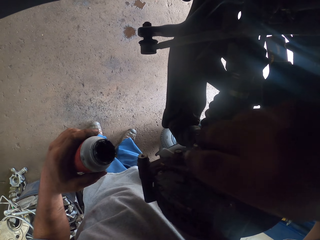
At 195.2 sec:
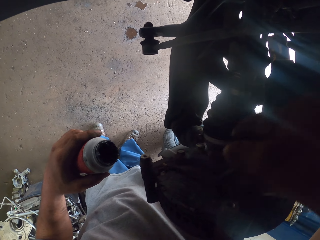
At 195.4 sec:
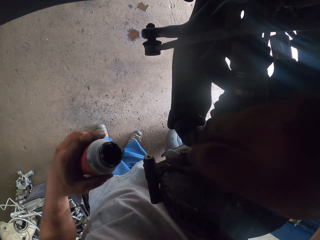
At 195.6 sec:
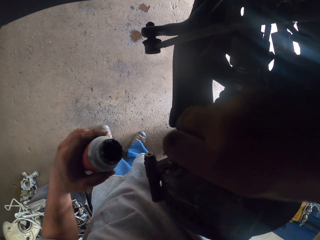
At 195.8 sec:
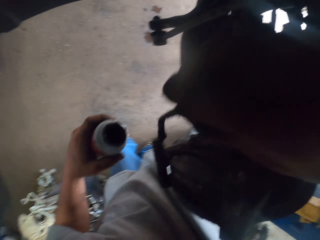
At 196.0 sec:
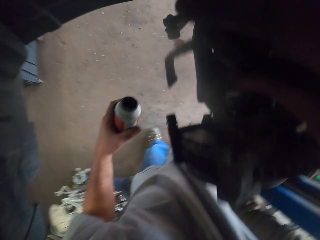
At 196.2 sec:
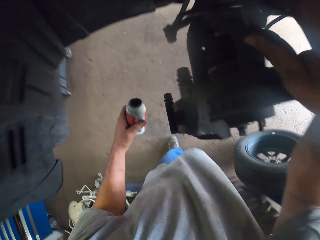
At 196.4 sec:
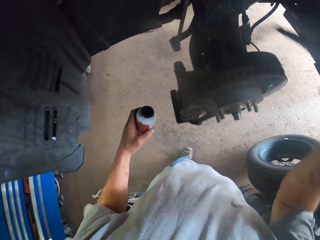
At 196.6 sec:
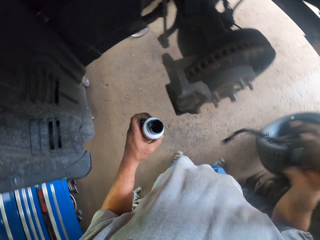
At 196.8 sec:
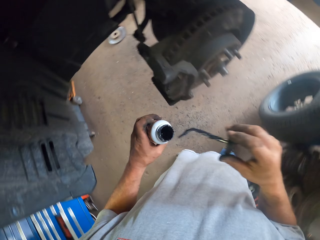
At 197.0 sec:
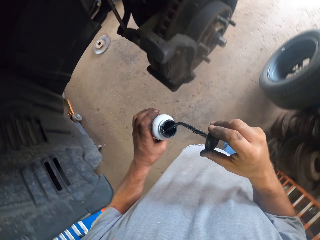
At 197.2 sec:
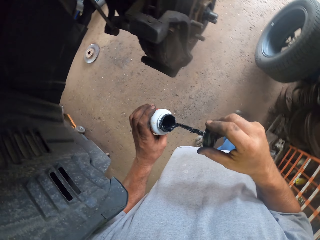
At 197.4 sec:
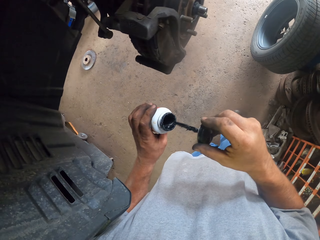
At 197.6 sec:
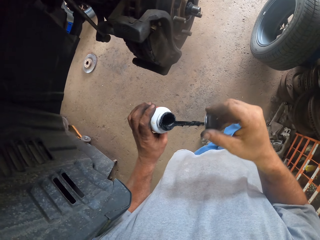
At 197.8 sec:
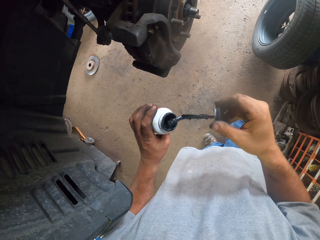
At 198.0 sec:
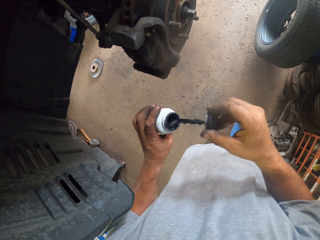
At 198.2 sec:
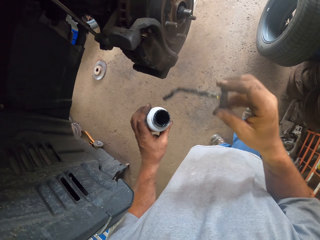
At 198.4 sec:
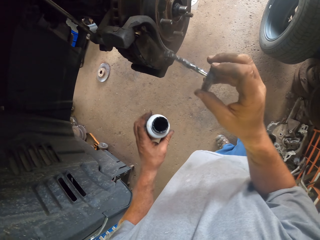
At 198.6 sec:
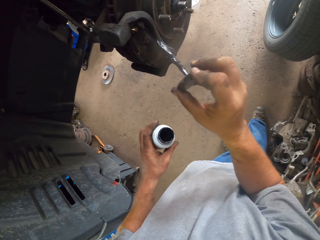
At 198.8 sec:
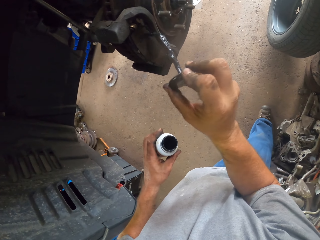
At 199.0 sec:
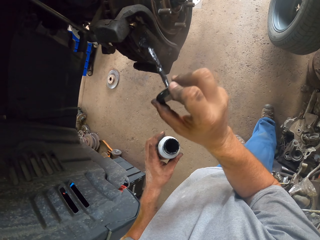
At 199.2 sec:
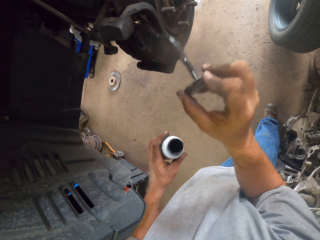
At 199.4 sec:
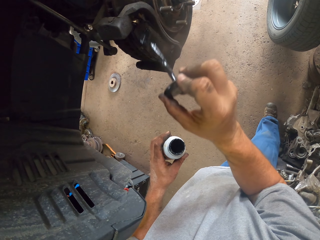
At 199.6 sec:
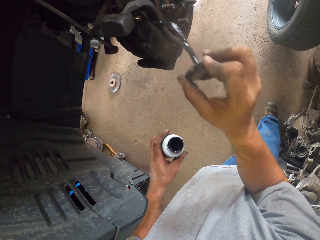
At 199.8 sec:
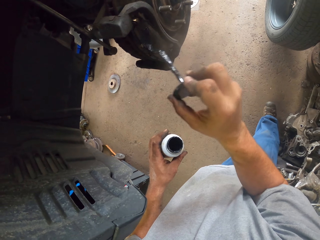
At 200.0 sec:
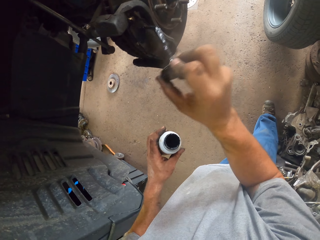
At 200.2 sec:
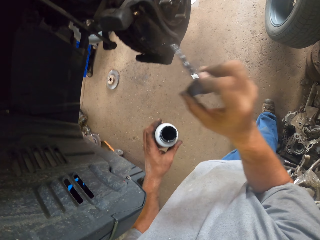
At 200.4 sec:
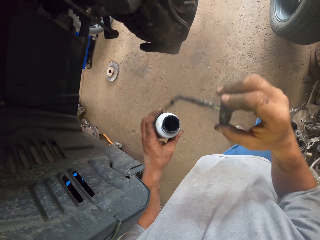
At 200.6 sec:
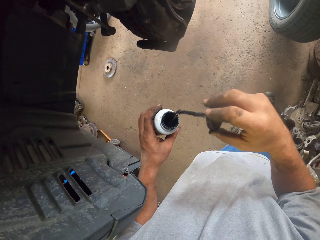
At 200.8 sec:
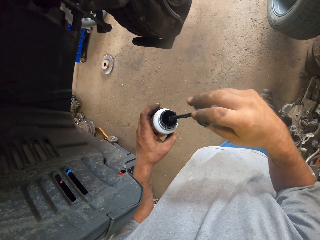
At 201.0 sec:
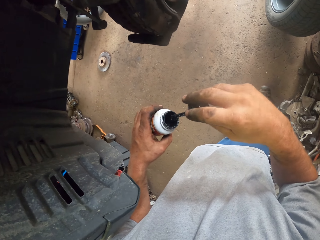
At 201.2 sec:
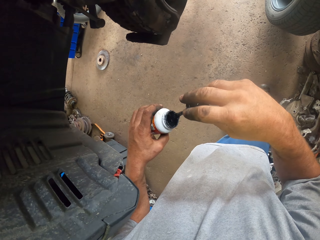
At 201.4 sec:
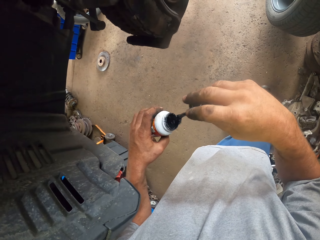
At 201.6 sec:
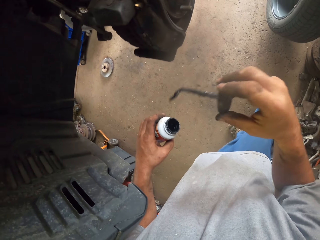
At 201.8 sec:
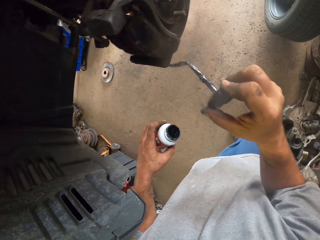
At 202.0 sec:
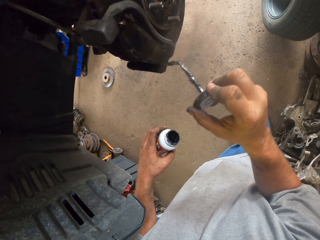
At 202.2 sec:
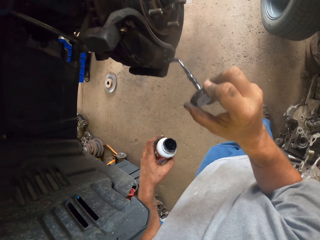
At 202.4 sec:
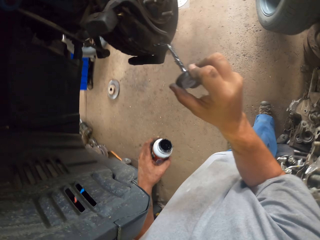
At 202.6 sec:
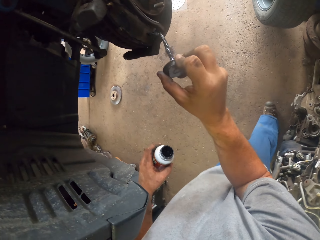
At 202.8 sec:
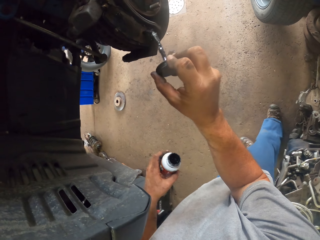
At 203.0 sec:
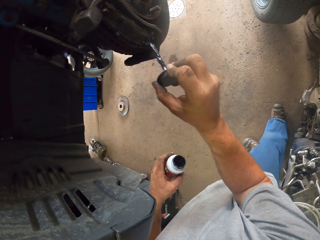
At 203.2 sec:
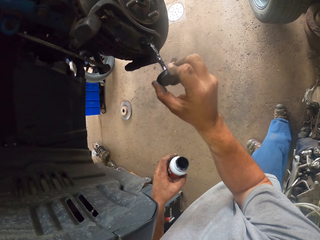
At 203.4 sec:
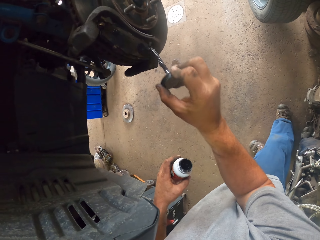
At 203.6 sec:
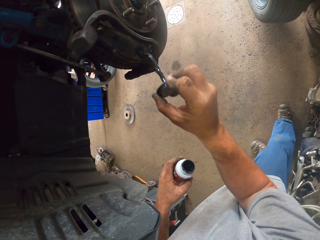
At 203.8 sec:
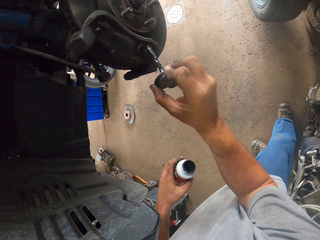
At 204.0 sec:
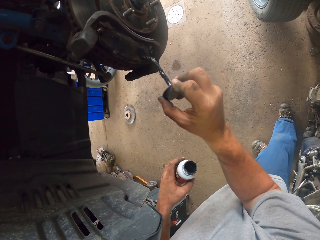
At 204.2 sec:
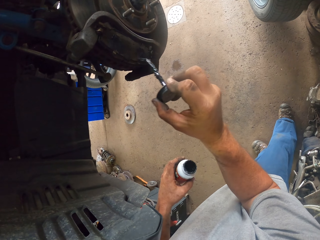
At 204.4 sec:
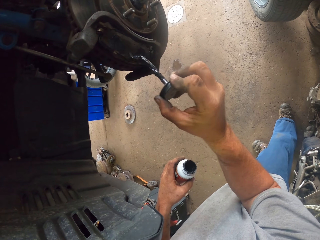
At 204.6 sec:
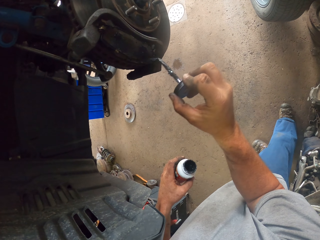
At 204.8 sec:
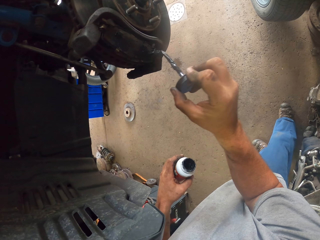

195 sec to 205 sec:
The camera wearer picks more grease from the bottle. They apply grease to the brake. They pick more grease from the bottle. They apply grease to the brake.

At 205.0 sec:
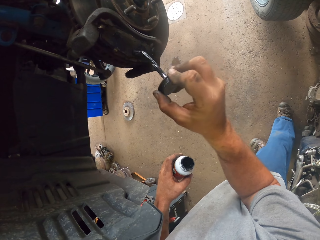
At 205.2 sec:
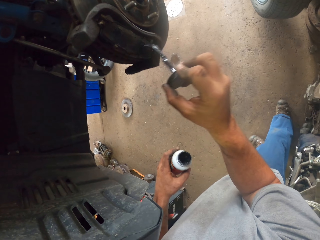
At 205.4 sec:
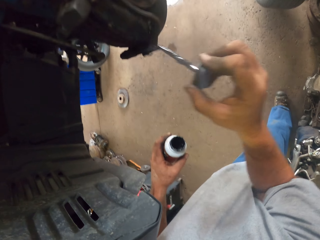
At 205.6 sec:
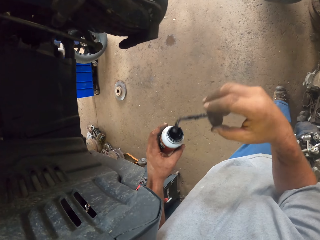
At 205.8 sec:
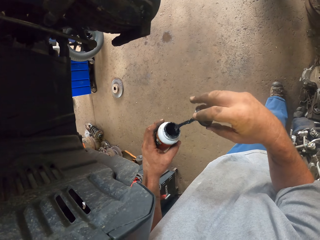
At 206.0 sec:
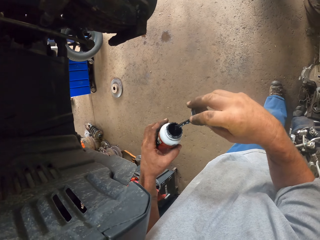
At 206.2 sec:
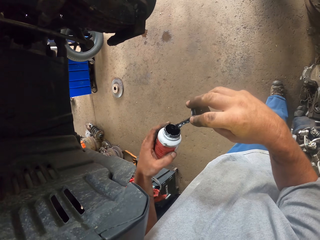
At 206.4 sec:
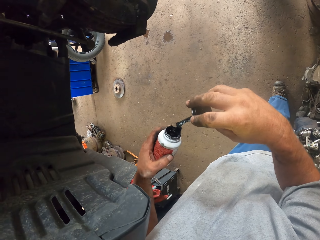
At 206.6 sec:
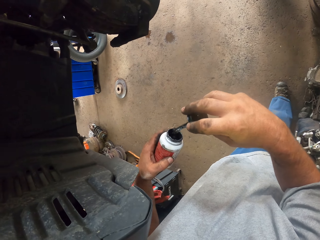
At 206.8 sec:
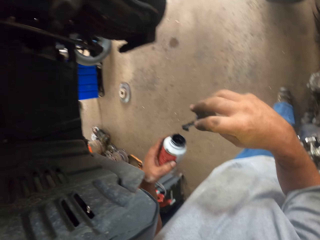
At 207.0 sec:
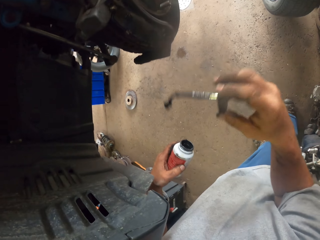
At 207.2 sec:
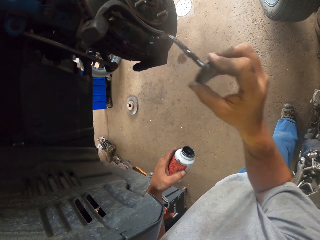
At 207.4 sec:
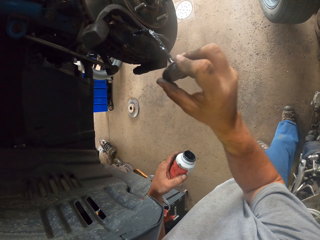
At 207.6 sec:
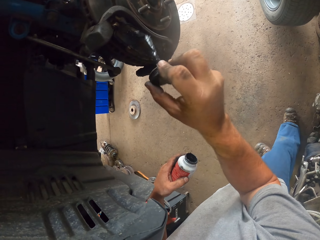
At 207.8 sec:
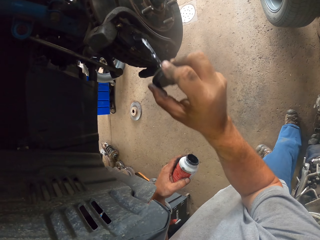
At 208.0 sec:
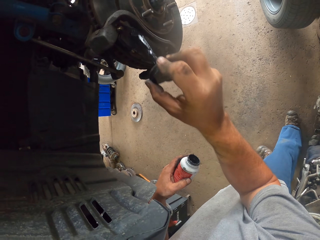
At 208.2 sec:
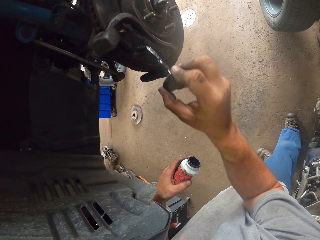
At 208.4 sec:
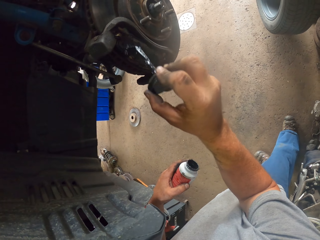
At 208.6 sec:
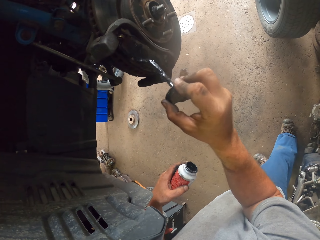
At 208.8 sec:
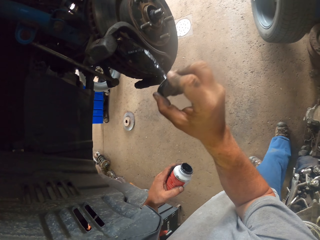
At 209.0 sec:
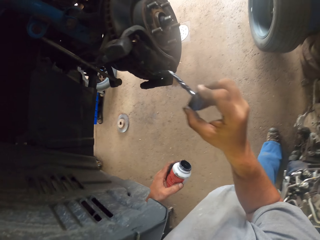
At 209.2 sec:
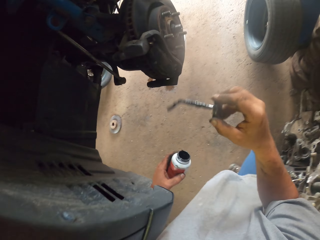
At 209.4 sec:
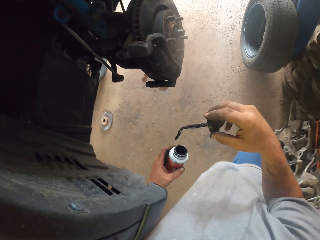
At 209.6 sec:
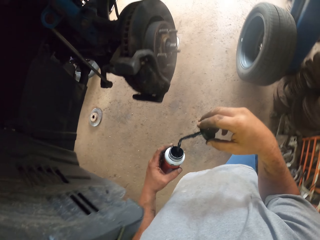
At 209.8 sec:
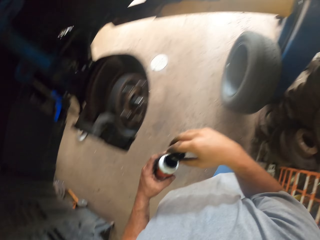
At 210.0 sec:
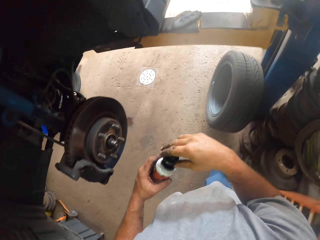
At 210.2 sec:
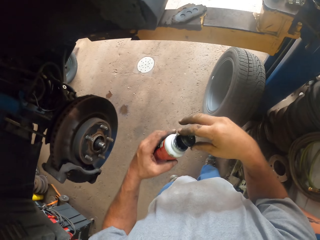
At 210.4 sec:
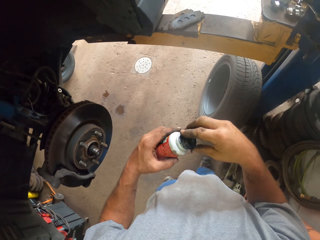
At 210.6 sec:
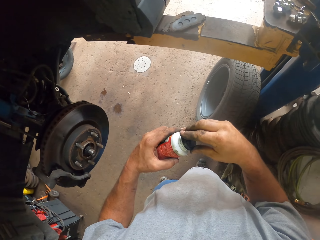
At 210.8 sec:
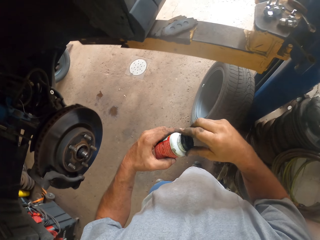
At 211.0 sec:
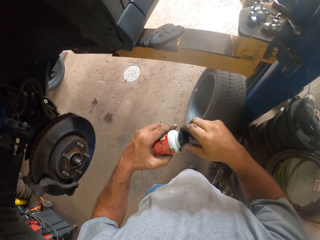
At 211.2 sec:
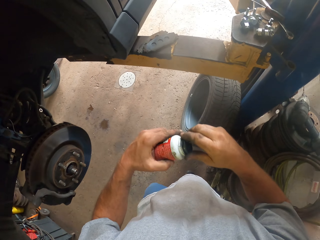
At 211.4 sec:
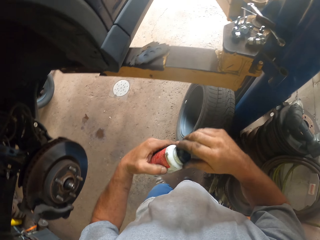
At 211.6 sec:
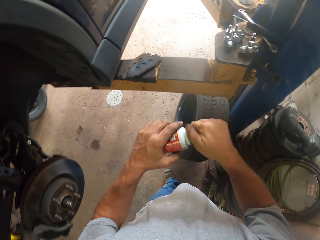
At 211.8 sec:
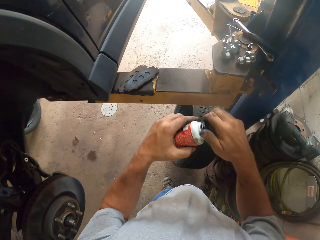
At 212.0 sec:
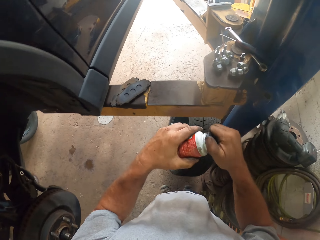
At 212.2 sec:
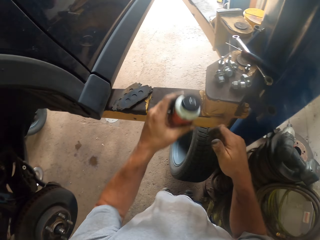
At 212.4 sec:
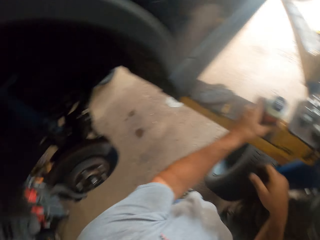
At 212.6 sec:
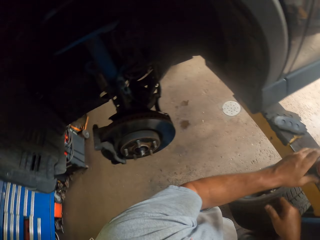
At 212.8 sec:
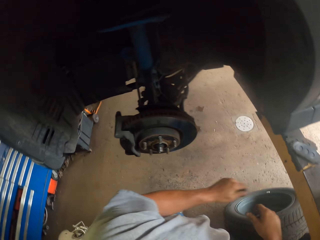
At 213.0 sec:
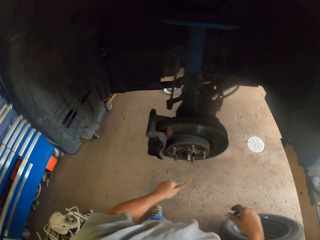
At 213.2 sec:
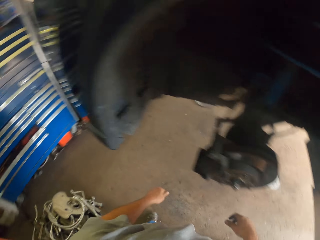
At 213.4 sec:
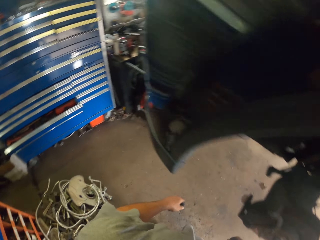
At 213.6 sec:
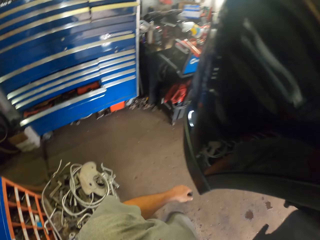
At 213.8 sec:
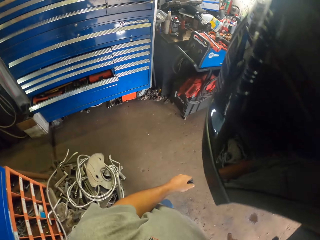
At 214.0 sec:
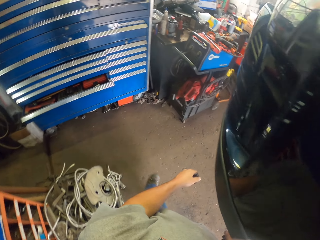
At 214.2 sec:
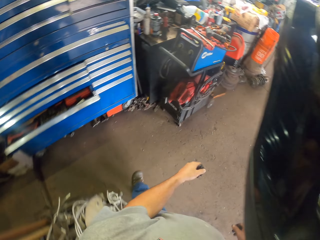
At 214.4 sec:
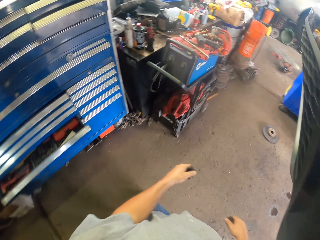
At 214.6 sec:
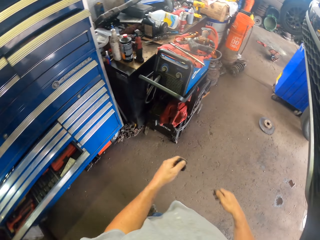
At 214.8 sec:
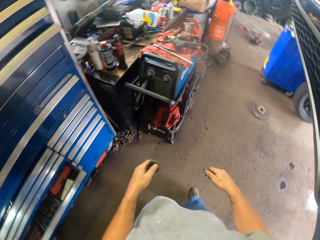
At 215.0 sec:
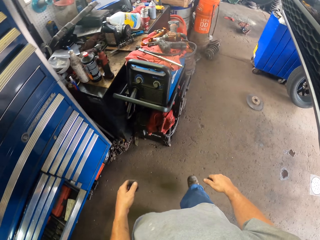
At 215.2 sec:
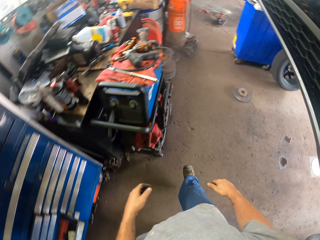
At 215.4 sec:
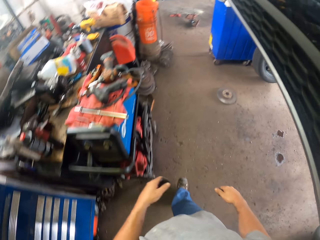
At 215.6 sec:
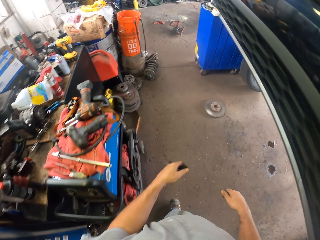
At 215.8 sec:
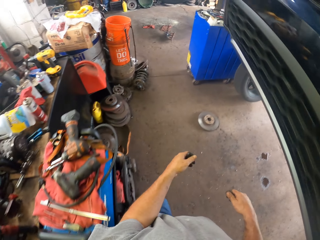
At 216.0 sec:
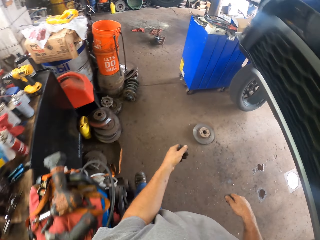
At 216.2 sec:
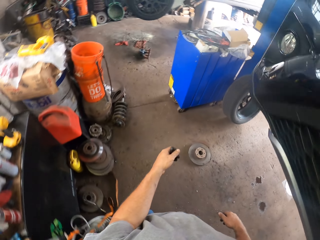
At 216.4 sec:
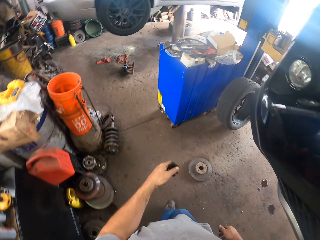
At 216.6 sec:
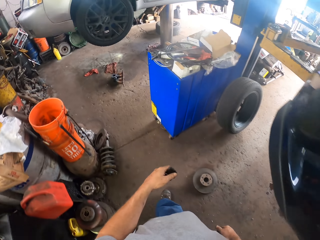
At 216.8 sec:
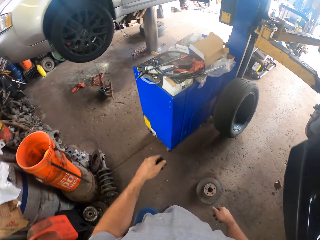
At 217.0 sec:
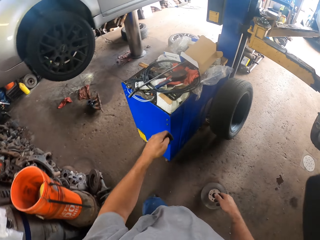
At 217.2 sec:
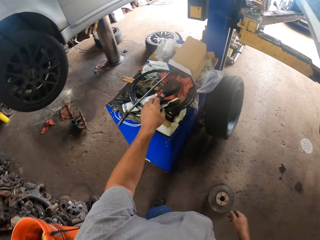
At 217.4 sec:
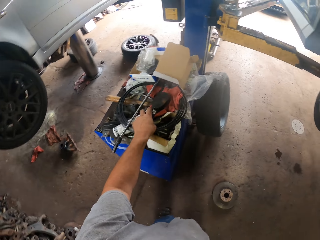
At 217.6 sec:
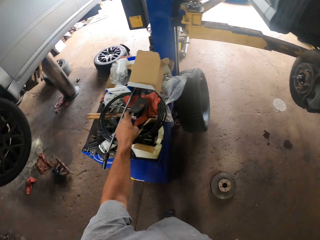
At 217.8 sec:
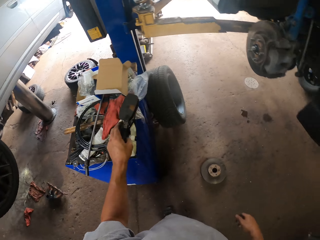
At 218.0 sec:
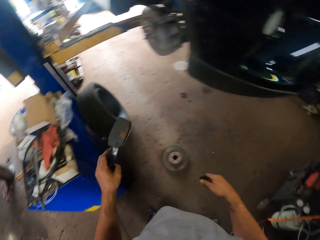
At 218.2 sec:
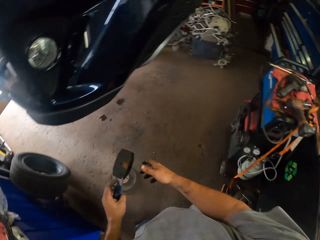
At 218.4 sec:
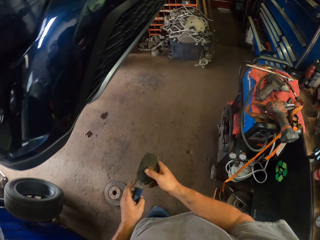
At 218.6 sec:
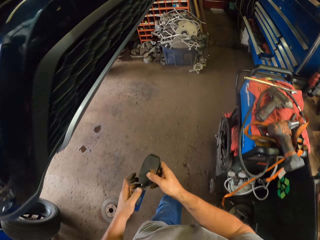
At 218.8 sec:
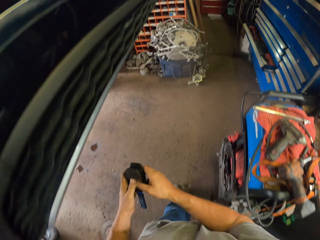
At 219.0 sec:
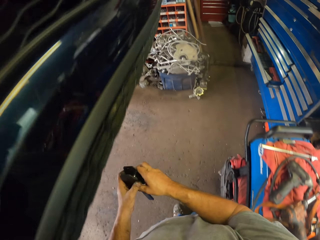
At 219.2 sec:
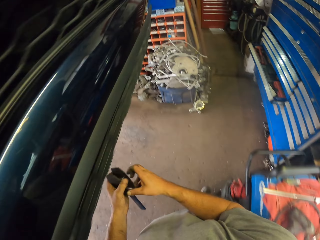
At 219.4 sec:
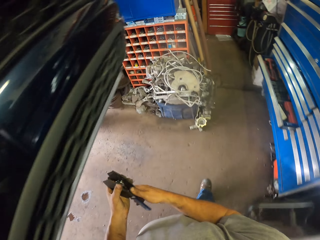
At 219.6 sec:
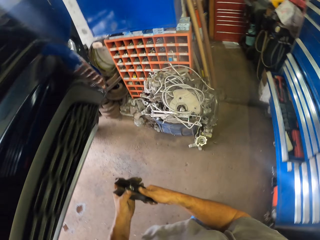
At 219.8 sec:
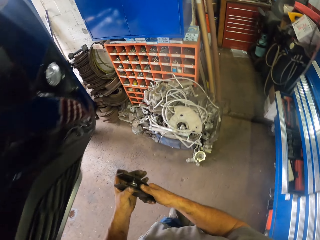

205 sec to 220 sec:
The camera wearer picks more grease from the bottle. They apply grease to the brake. They drop the brush to the bottle. They drop the bottle. They walk around. They pick up a disc brake pad. They walk back.
